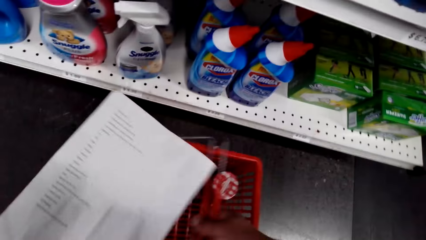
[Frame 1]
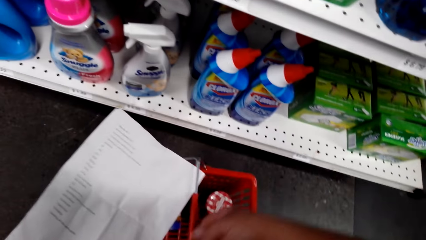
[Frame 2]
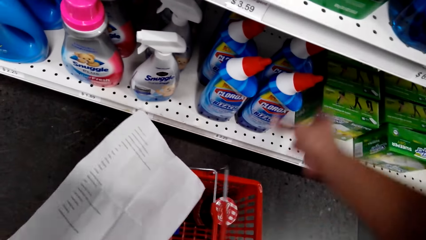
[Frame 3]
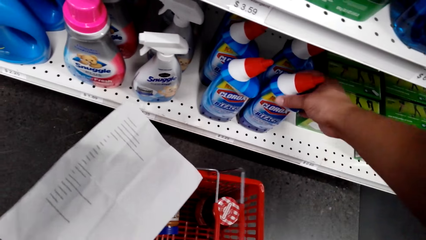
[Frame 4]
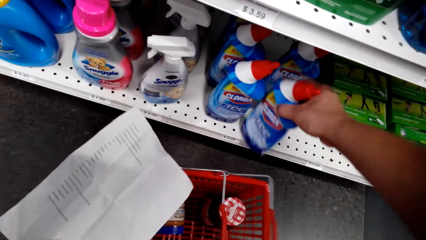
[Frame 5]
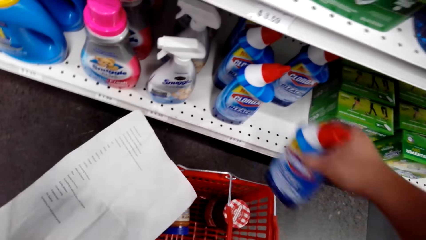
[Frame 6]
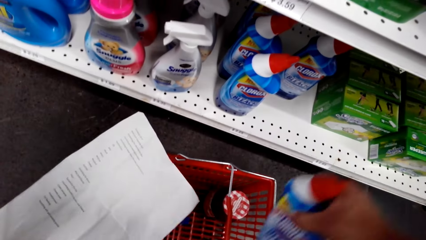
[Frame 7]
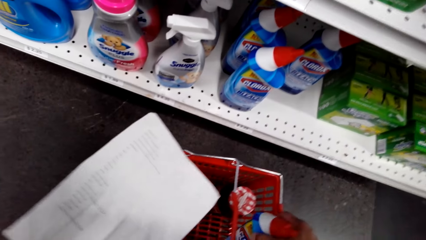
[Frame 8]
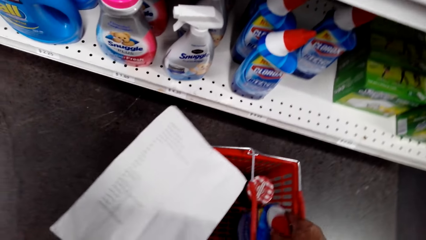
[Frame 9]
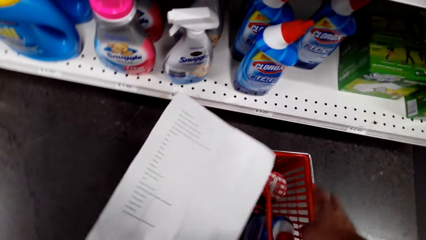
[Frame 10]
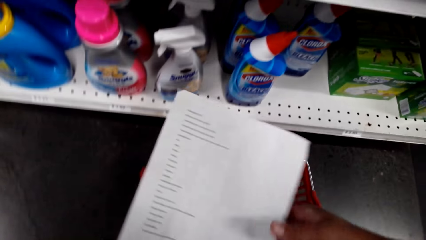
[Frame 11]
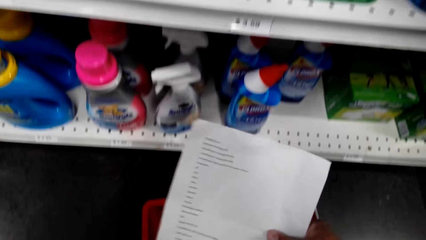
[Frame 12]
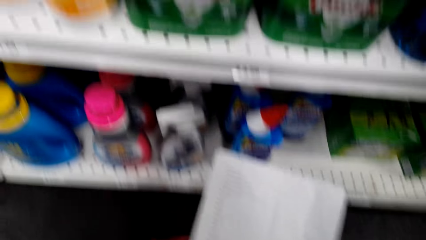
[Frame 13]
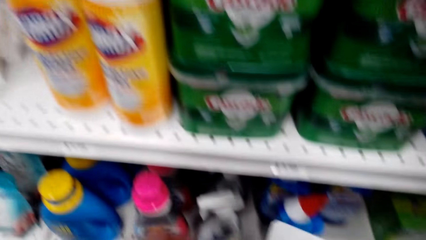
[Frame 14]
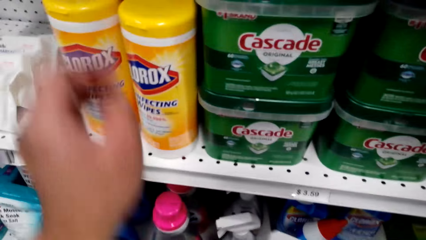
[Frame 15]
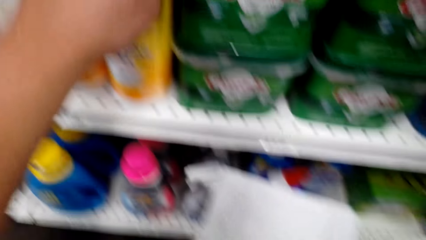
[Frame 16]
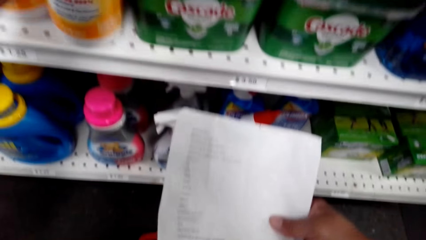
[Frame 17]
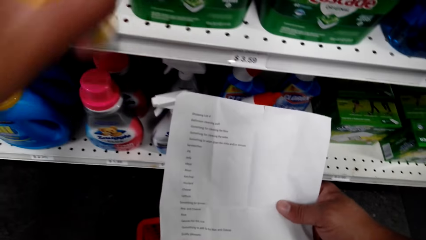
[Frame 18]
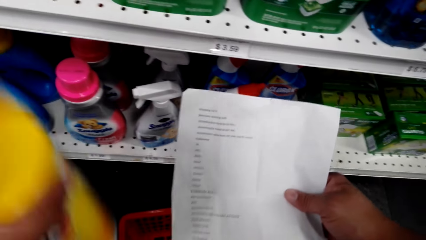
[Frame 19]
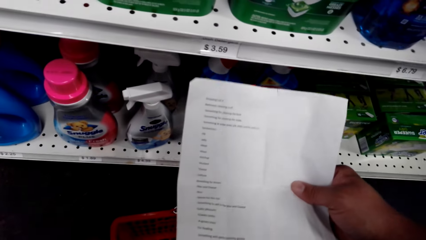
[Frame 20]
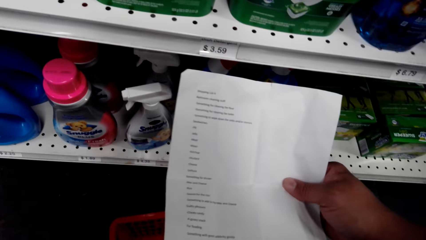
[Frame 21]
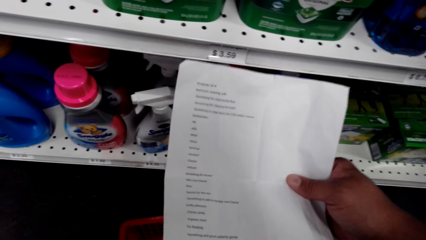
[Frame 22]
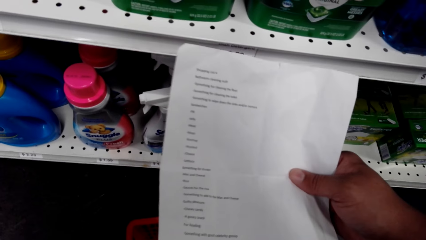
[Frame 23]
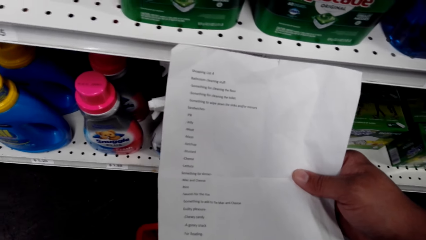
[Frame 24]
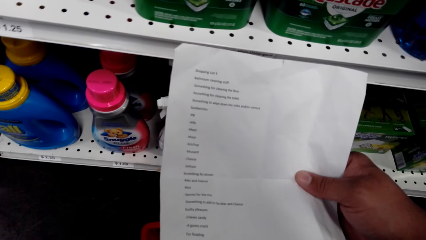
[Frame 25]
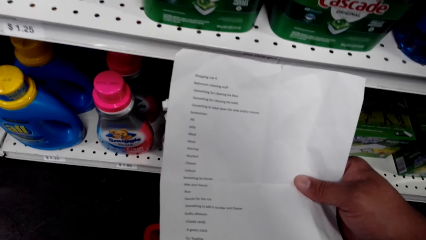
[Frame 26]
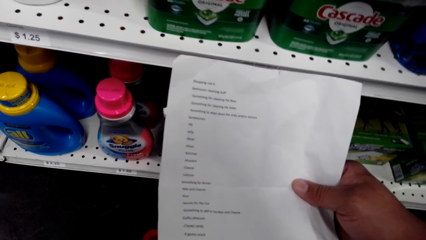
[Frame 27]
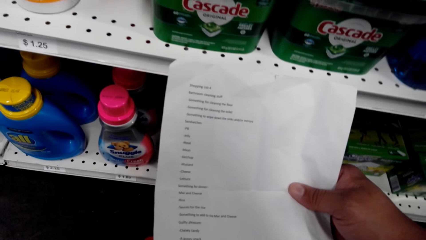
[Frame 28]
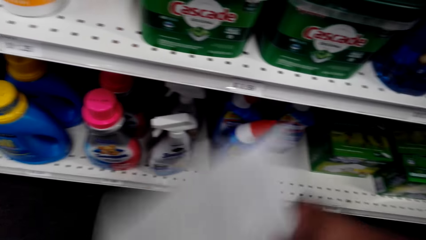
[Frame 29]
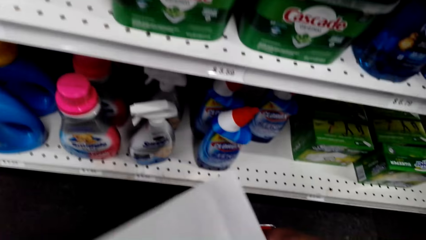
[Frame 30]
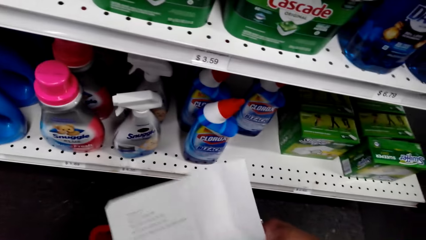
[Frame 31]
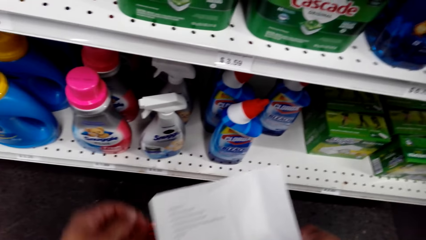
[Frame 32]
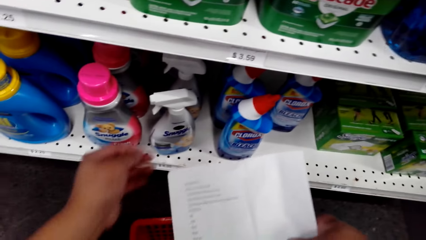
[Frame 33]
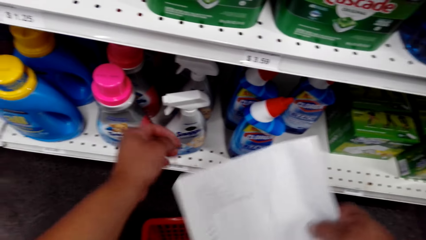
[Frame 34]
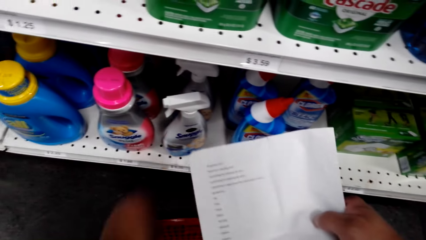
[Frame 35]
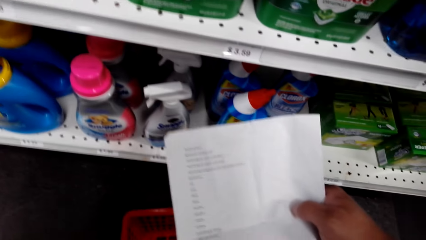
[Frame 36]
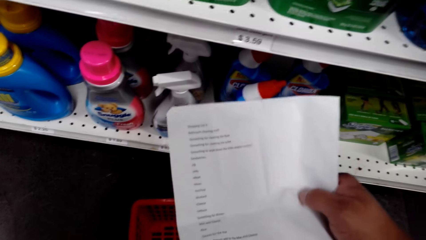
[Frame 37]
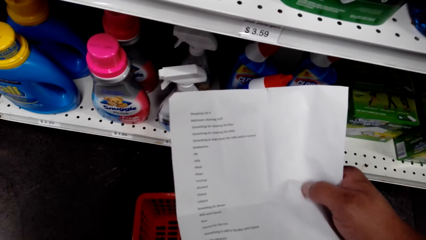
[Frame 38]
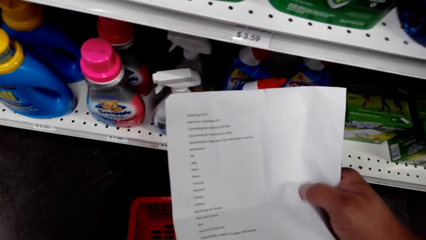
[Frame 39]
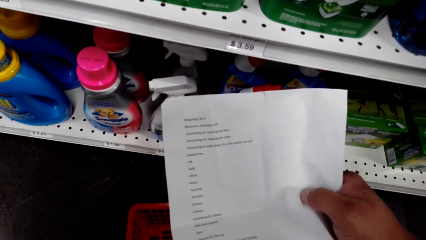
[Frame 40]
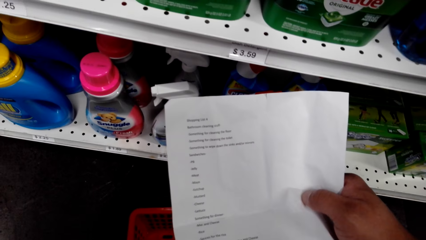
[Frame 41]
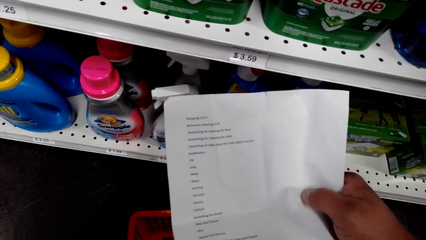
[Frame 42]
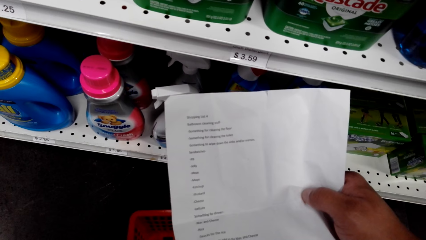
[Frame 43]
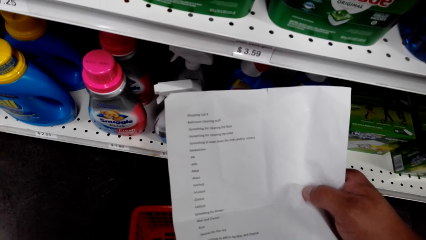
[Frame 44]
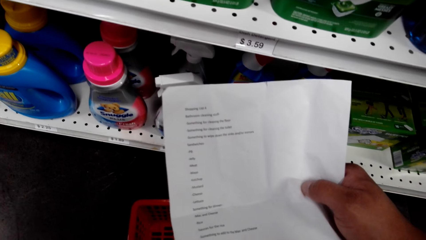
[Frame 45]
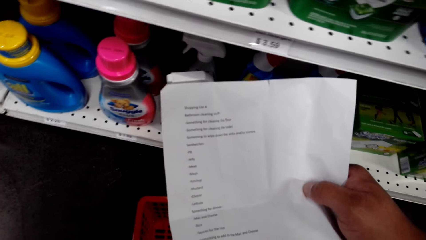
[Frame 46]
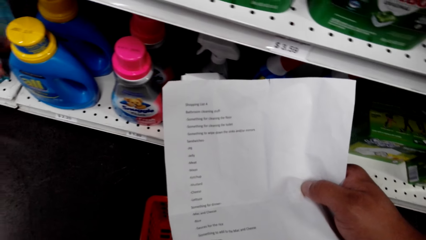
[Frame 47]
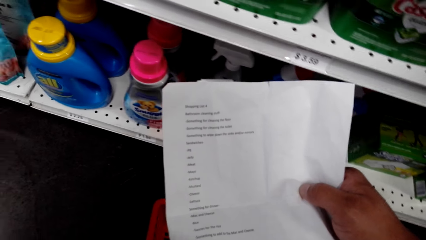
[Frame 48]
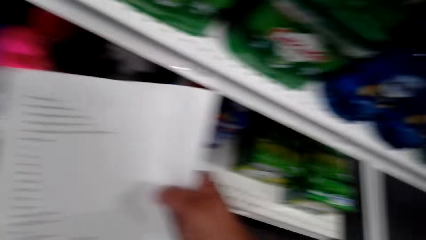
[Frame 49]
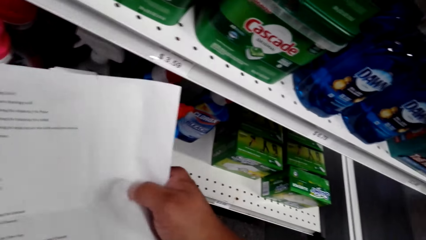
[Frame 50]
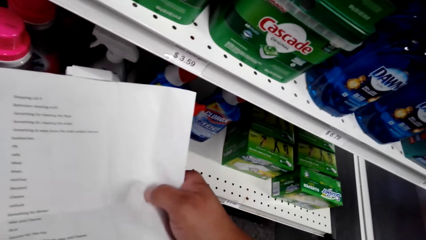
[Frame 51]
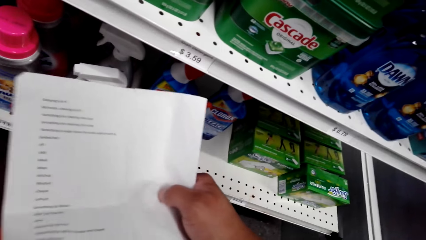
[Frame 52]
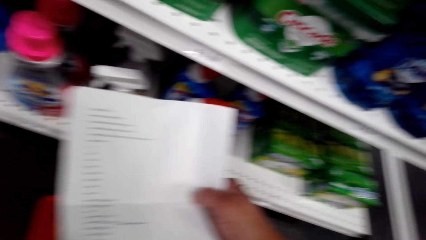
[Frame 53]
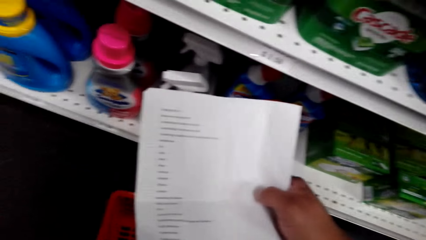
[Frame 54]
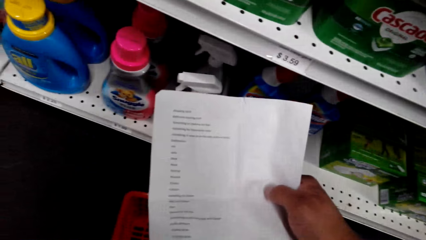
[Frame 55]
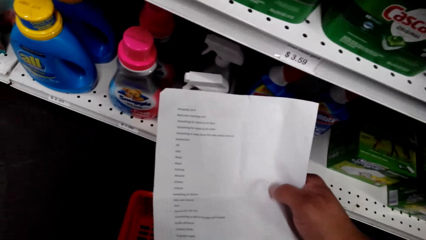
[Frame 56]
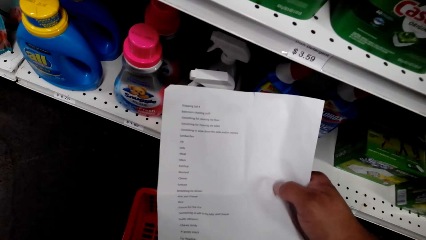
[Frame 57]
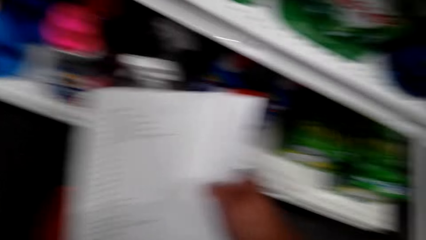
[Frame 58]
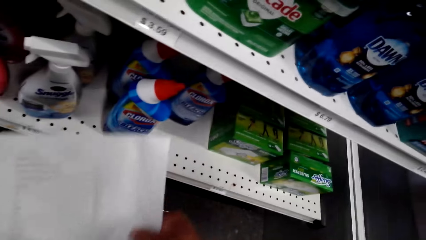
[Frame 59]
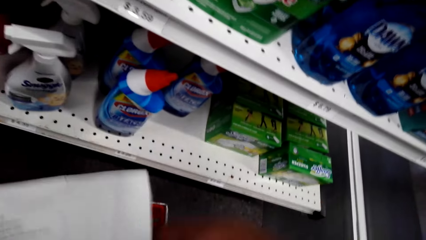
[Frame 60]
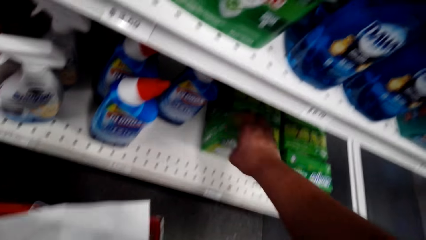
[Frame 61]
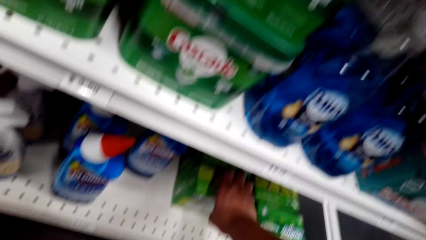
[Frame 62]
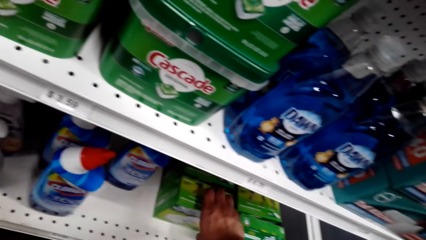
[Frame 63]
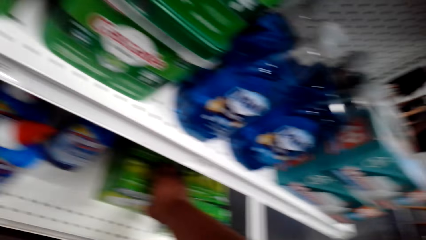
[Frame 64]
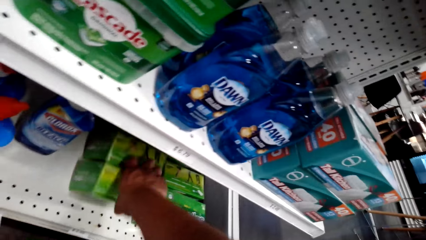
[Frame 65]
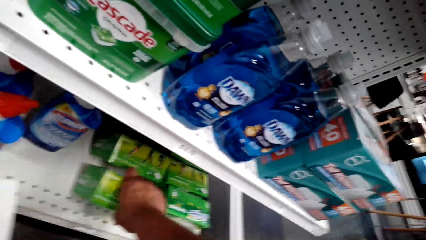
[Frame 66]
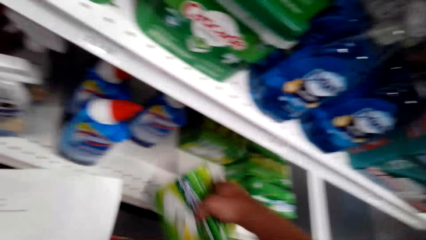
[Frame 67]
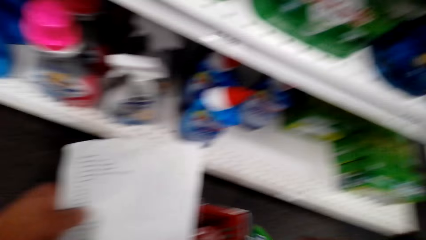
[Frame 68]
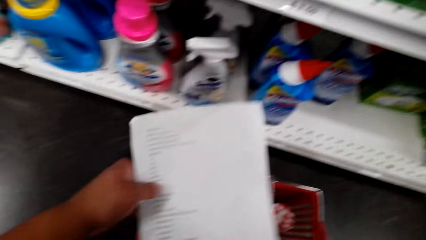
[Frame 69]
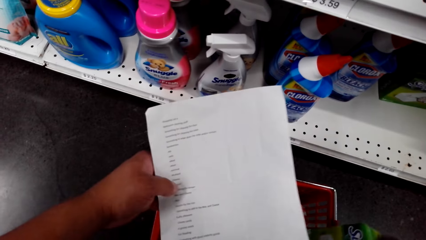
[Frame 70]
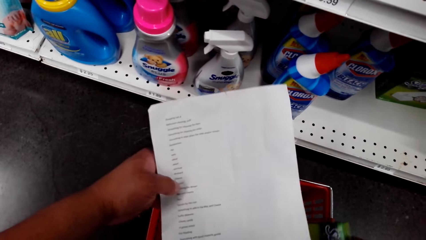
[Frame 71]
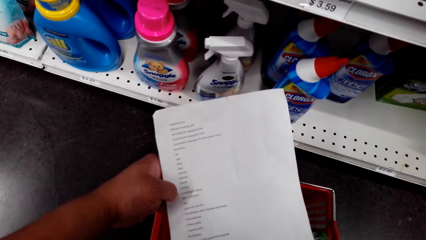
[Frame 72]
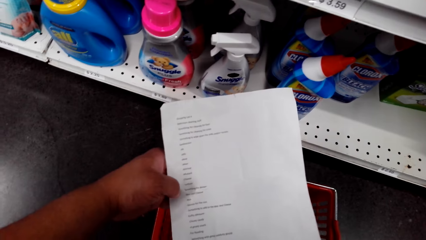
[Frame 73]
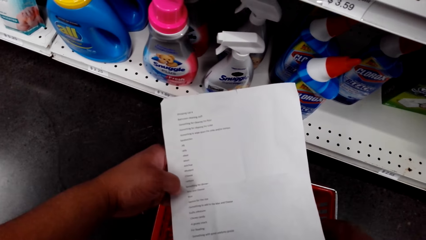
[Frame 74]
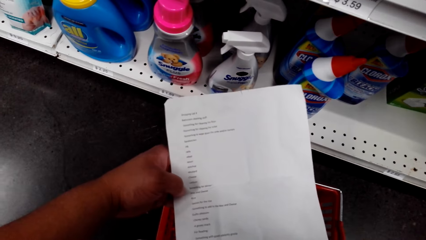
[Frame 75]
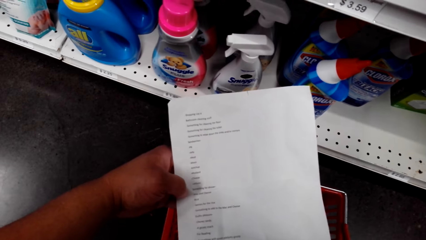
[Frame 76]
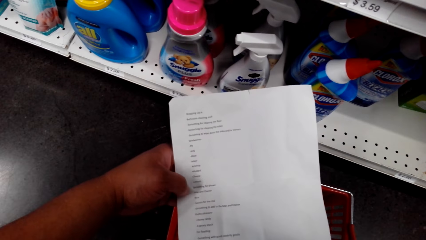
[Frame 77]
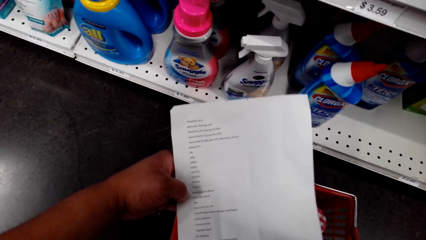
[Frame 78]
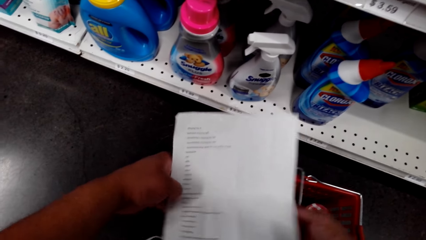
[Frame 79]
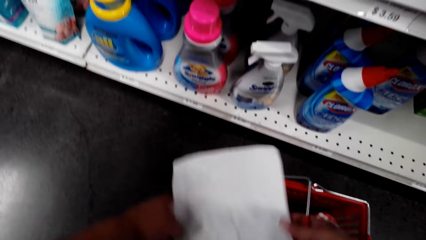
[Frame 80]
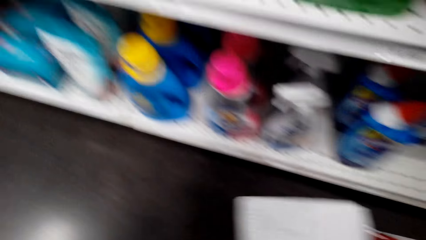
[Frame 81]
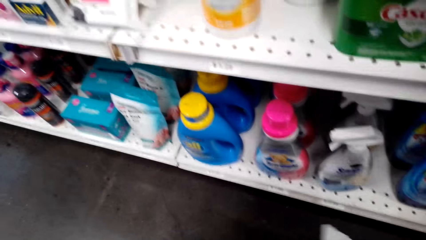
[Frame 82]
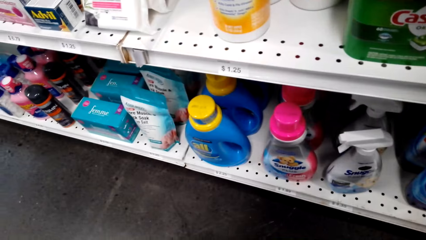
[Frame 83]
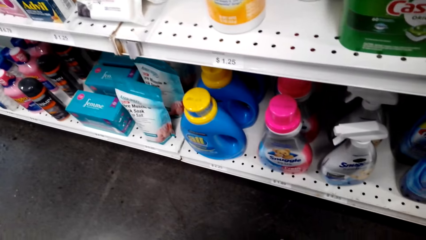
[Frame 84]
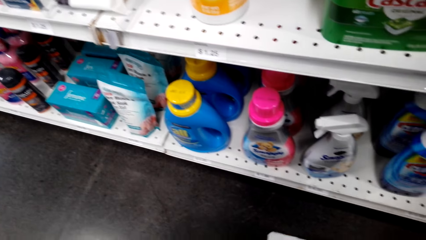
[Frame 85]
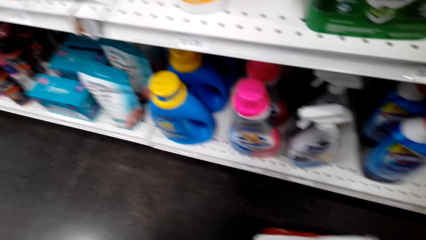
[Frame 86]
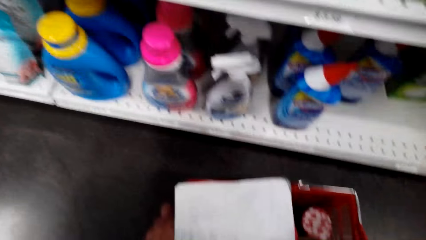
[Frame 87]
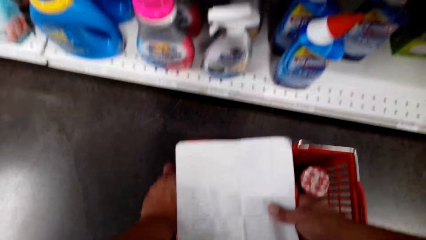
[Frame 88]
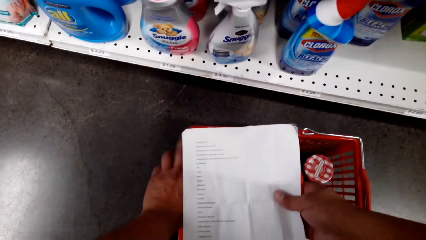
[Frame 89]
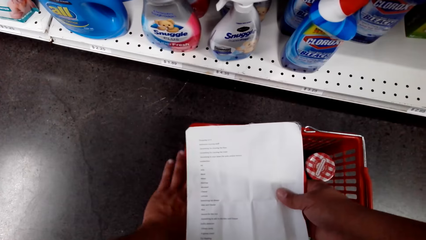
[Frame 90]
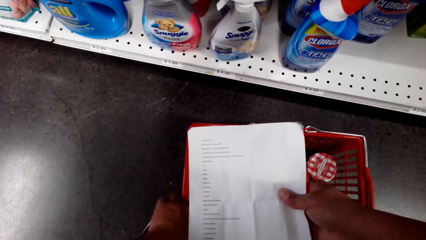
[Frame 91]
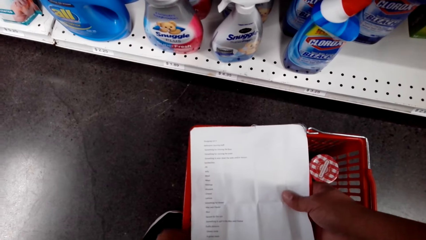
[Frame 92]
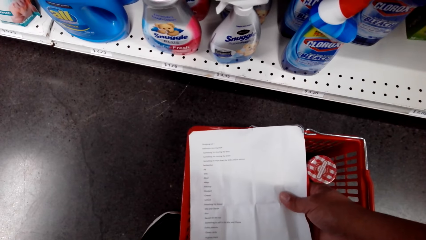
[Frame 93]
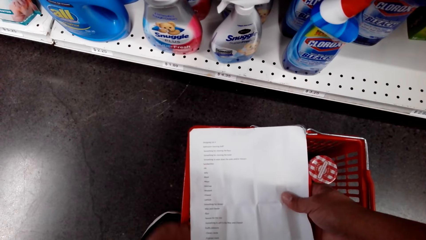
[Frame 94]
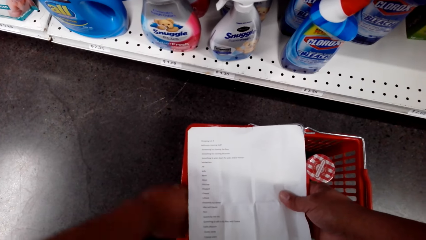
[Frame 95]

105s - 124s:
The camera wearer bends. They put the tray on the floor. They pick Clorox bleach on the shelf. They put the Clorox bleach in the tray. They pick Clorox wipes on the shelf. They check the shopping list. They pick Swiffer sweeping cloths. They check the shopping list.
